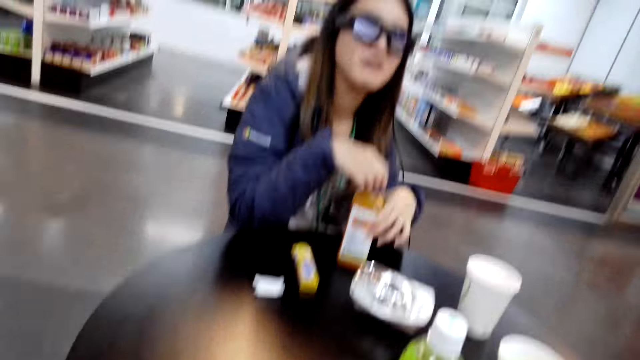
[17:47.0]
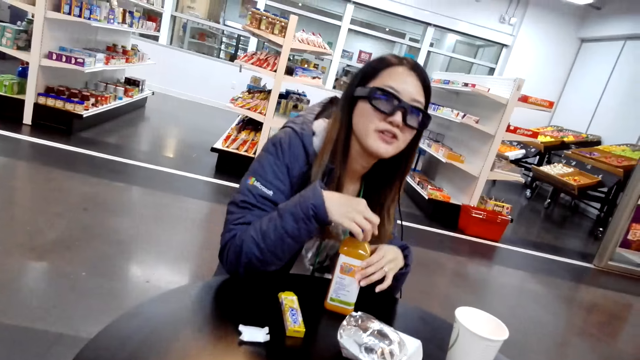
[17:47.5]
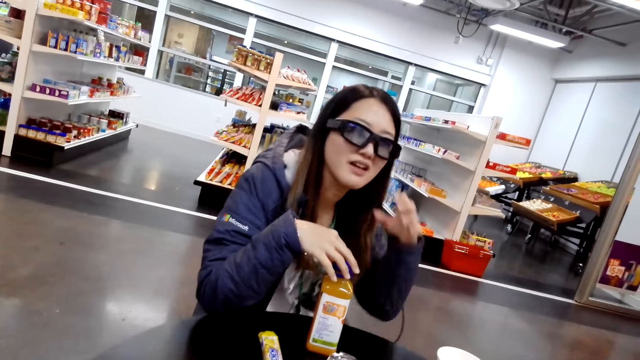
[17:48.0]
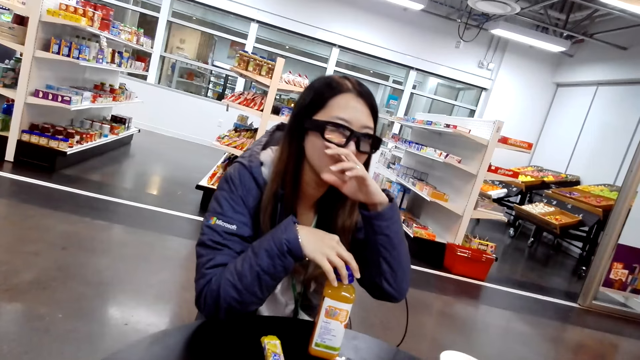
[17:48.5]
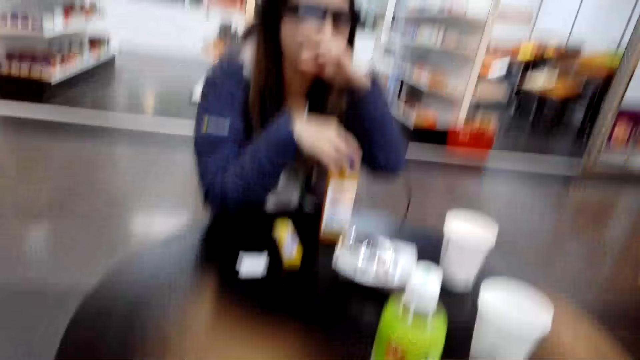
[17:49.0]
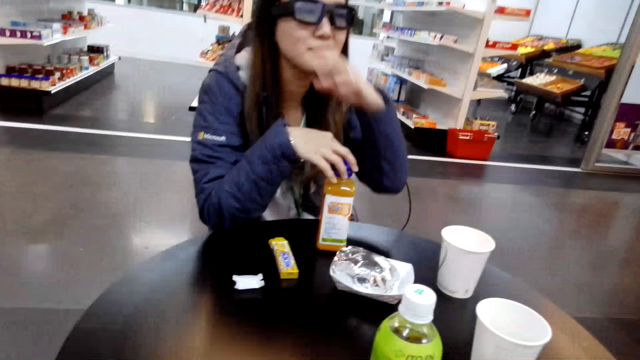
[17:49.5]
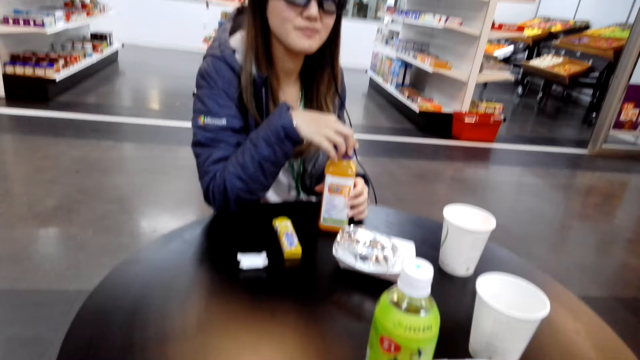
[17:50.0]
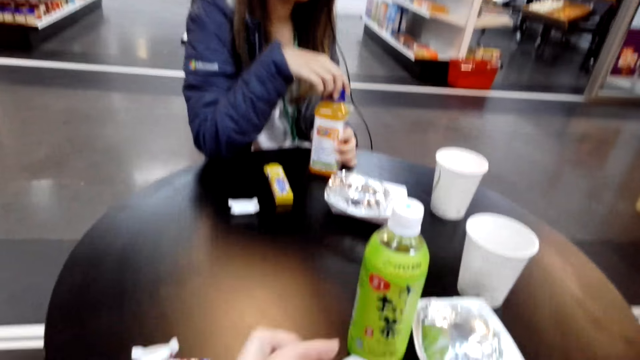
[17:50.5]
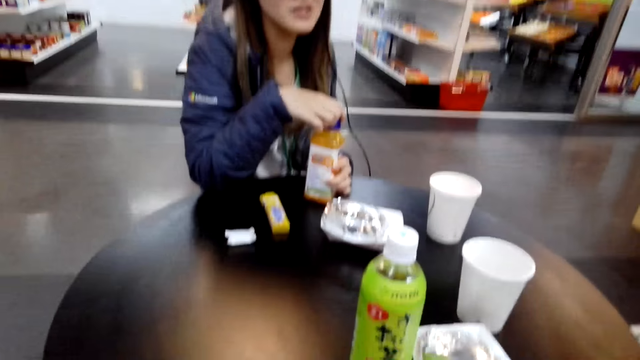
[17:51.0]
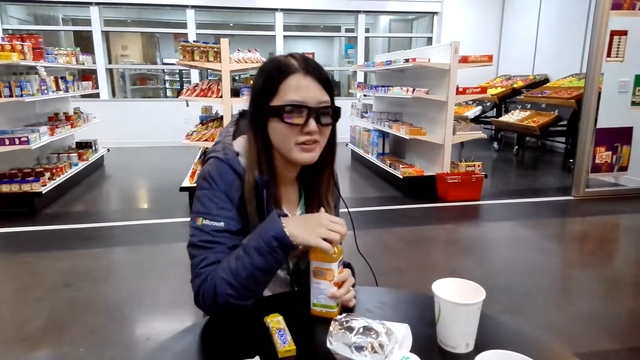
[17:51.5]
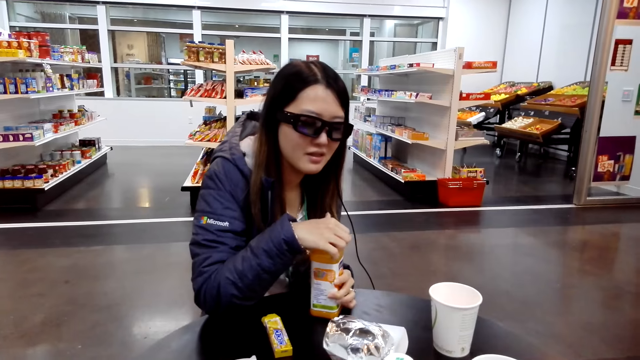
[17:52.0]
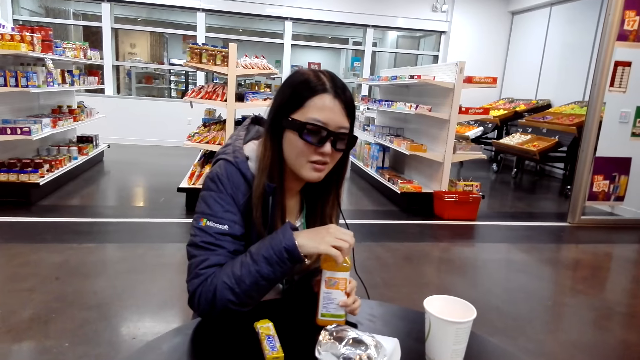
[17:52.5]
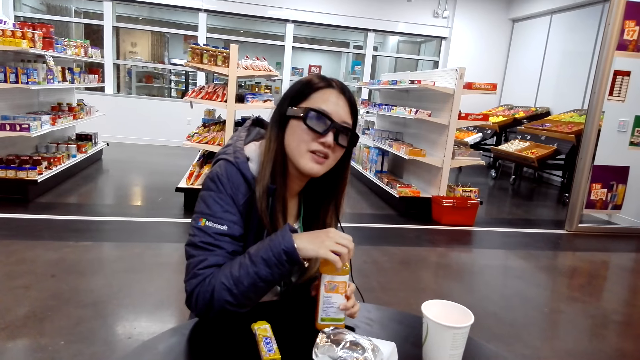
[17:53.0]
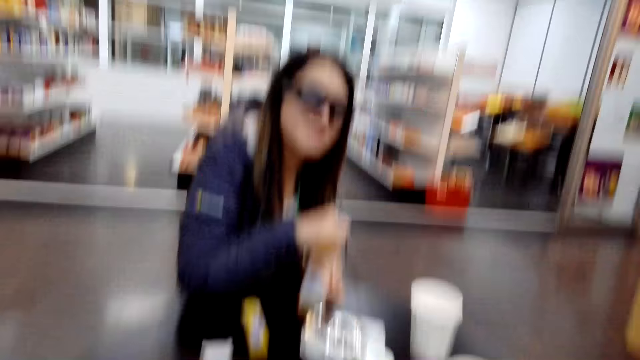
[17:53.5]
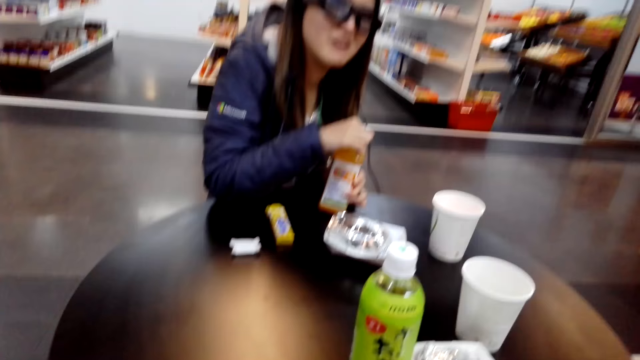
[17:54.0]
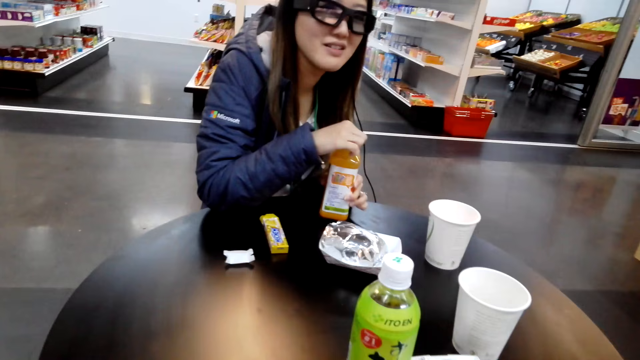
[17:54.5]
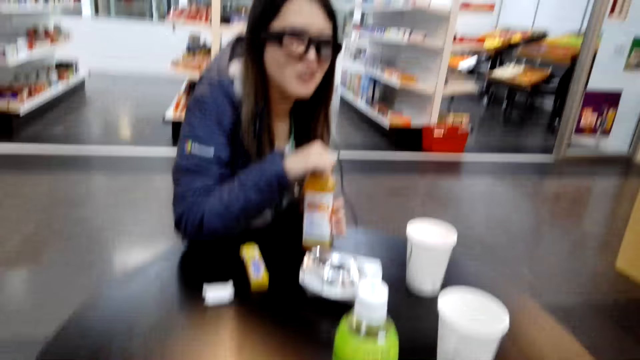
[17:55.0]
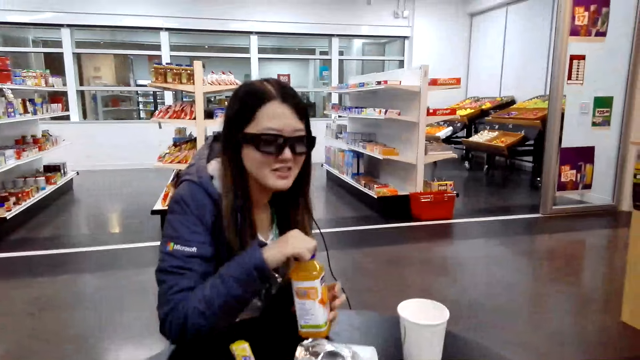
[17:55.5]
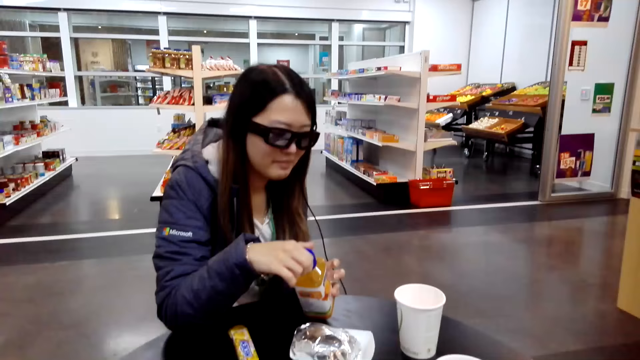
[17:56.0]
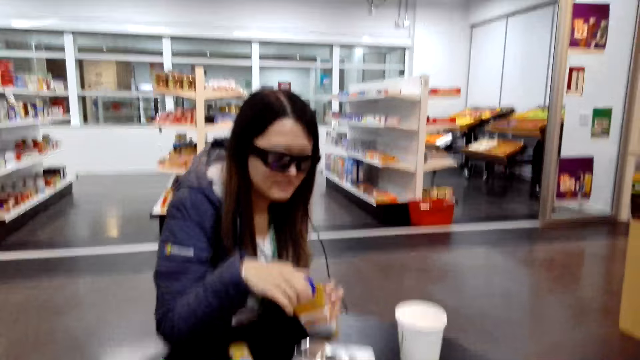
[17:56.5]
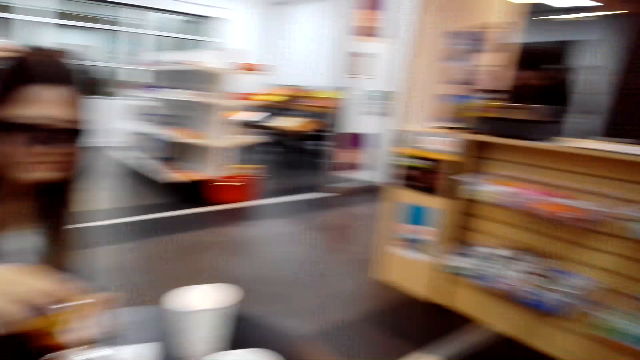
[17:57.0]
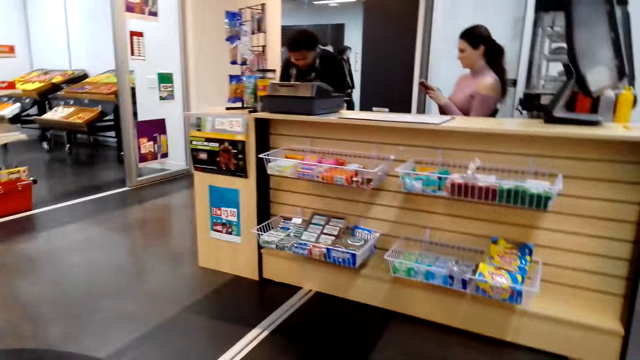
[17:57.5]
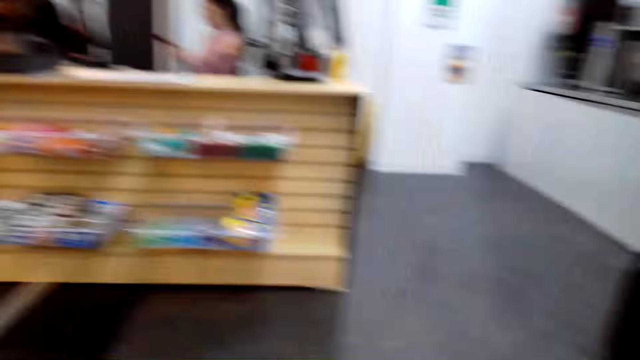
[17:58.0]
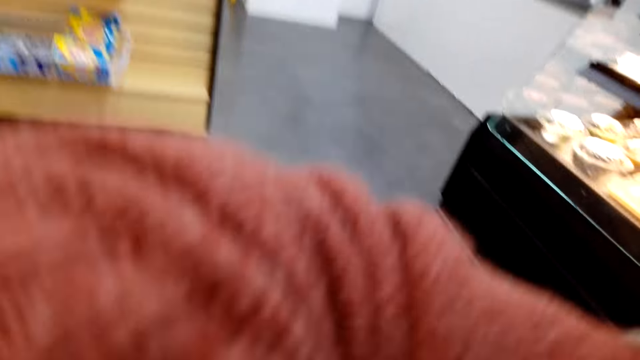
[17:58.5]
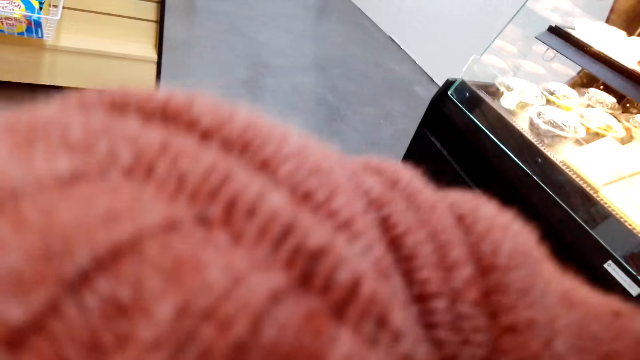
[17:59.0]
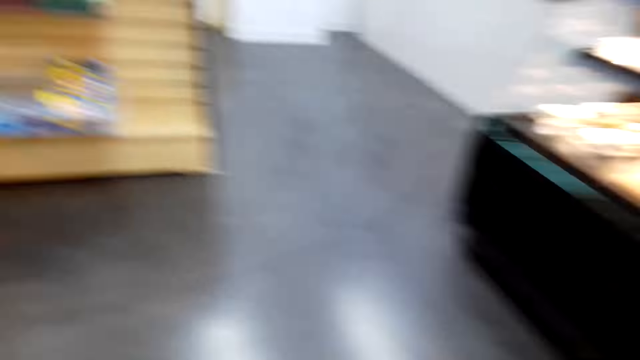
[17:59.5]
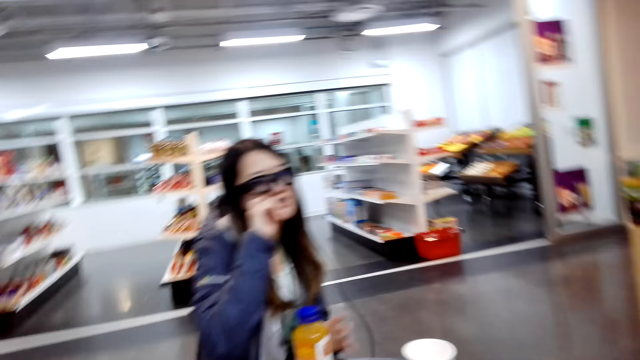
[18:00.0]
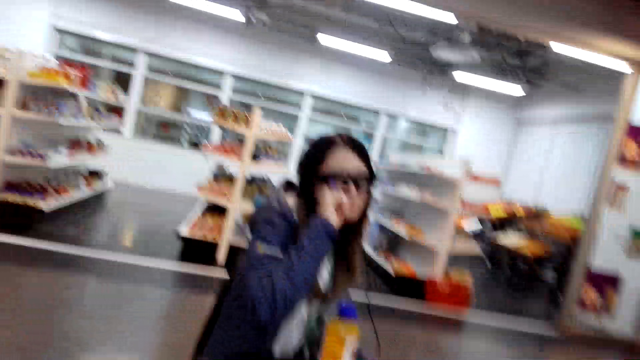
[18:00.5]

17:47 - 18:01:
The lady covers the bottle, speaks to the camera wearer and rubs her face. The camera wearer speaks to the lady. The lady holds the bottle on the table and speaks to the camera wearer. The camera wearer speaks to the lady. The lady speaks to the camera wearer. Another lady uses her phone at the counter. The camera wearer coughs.

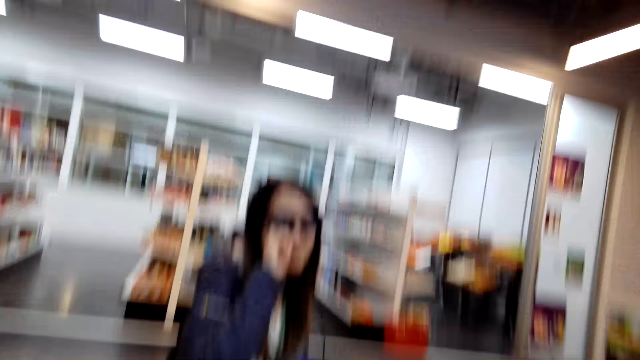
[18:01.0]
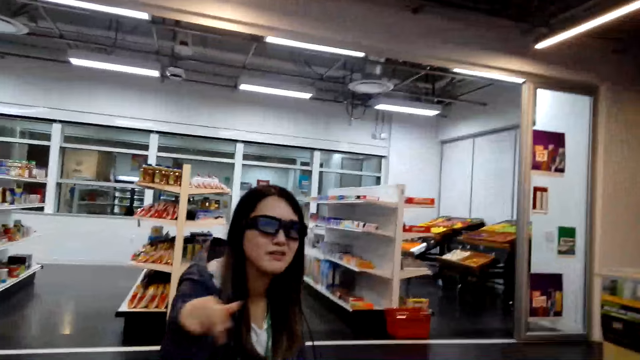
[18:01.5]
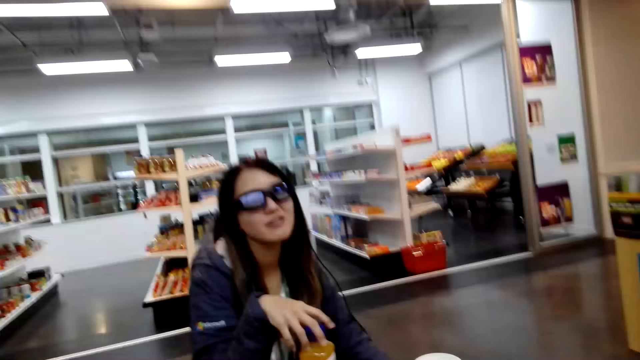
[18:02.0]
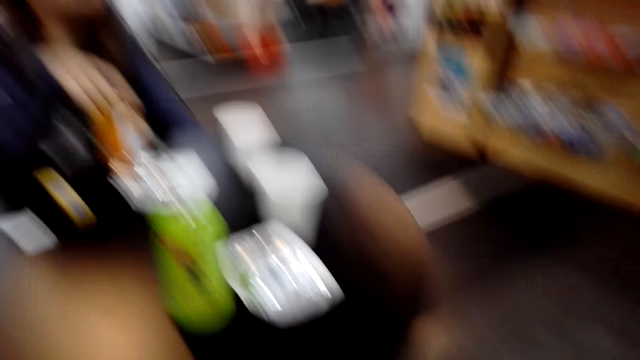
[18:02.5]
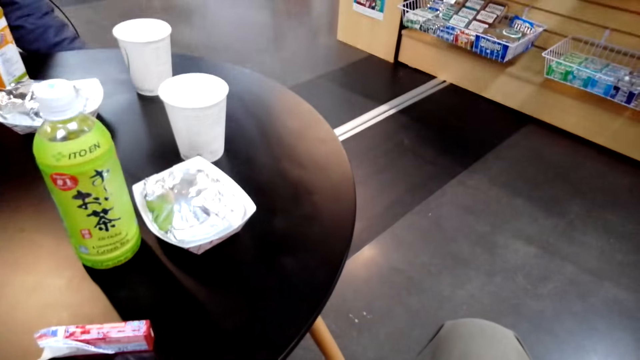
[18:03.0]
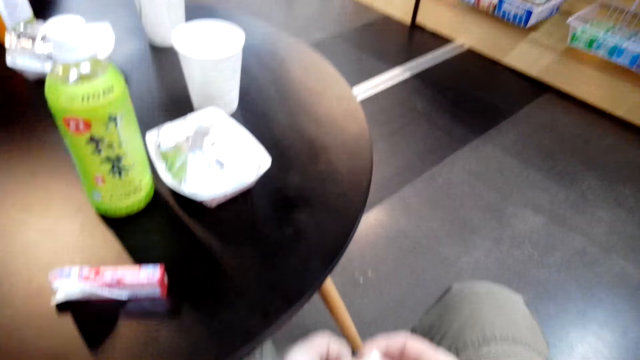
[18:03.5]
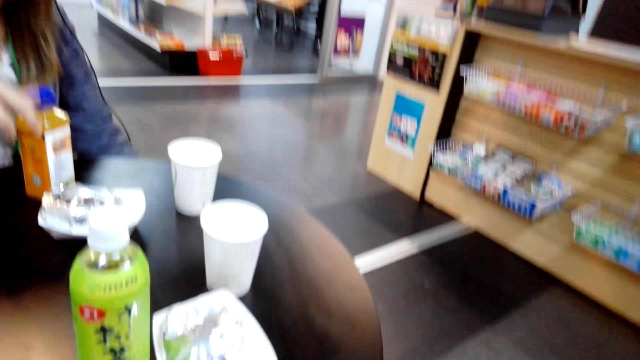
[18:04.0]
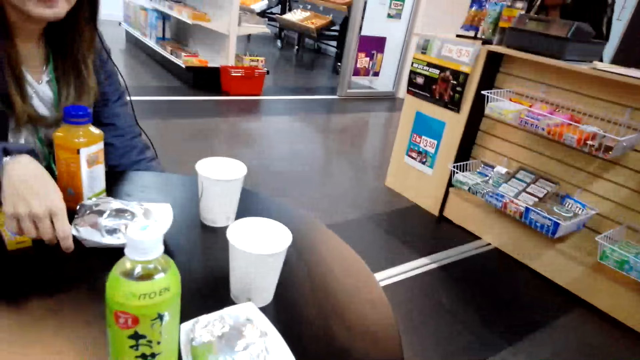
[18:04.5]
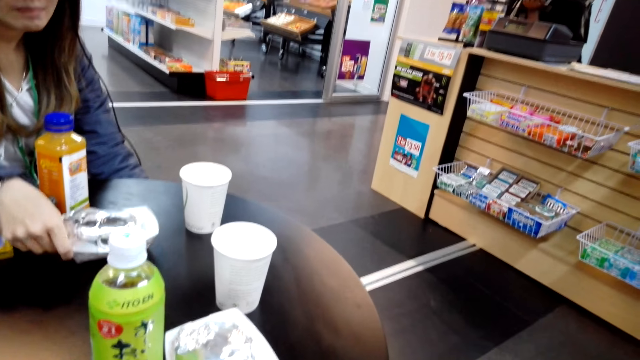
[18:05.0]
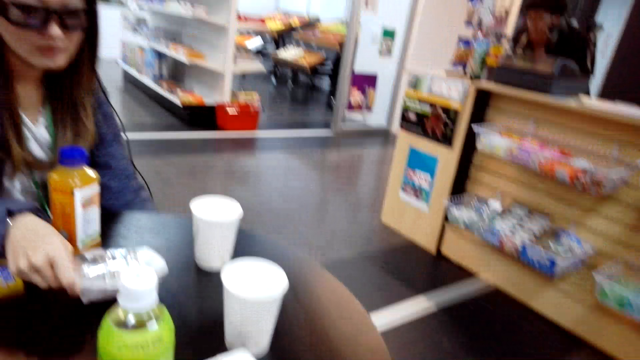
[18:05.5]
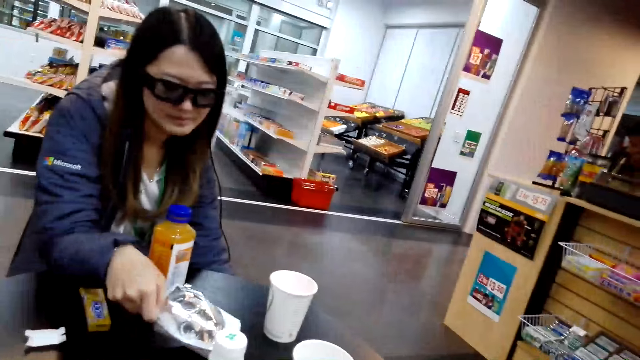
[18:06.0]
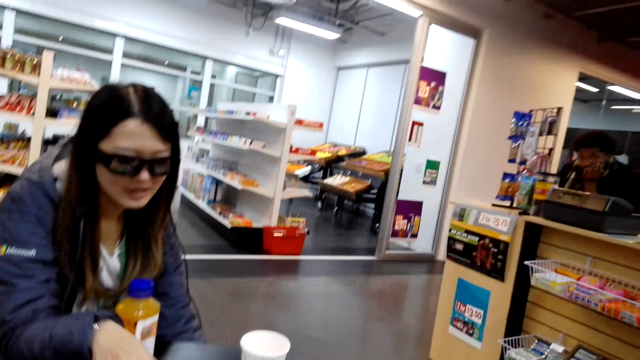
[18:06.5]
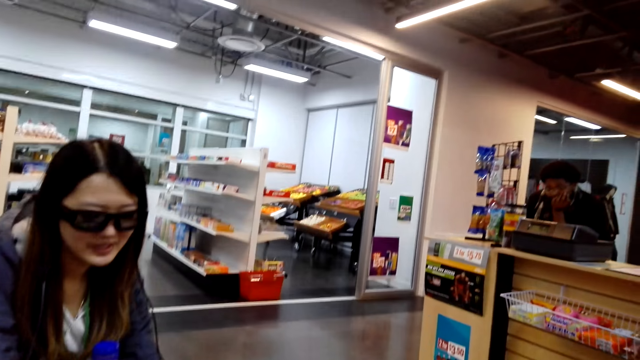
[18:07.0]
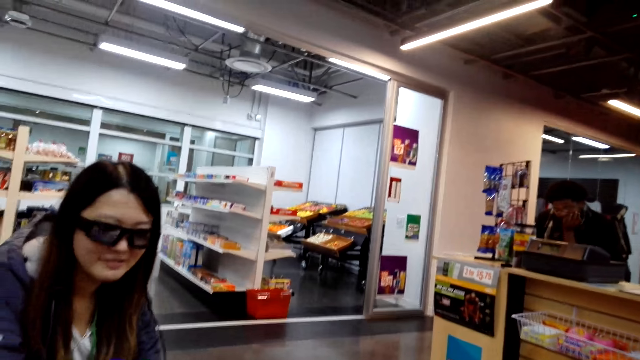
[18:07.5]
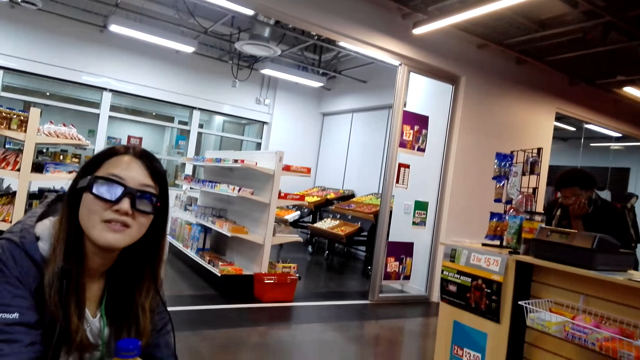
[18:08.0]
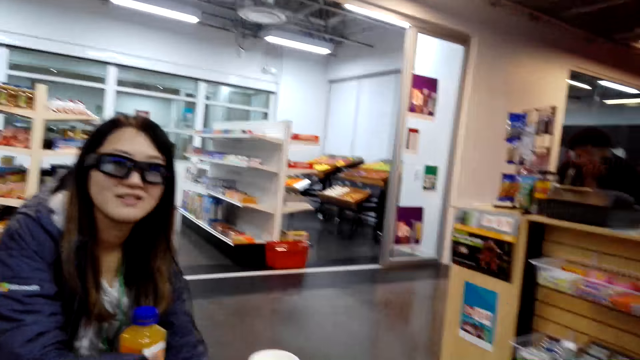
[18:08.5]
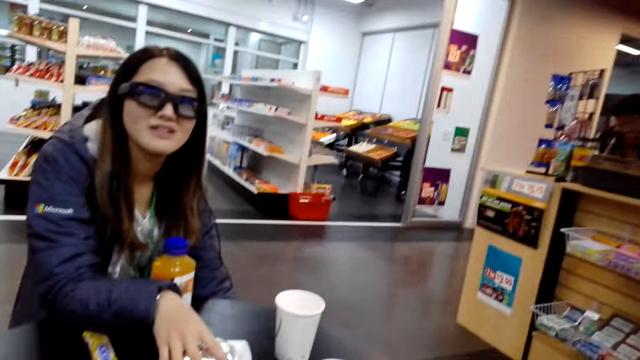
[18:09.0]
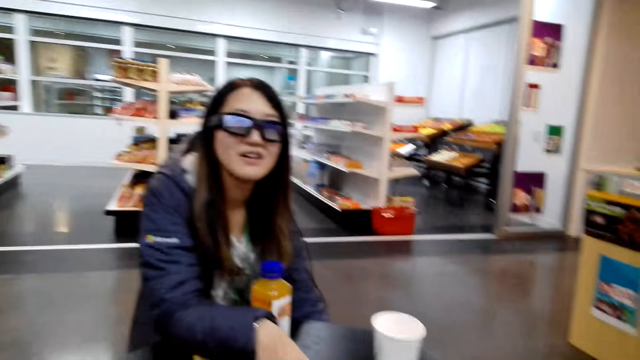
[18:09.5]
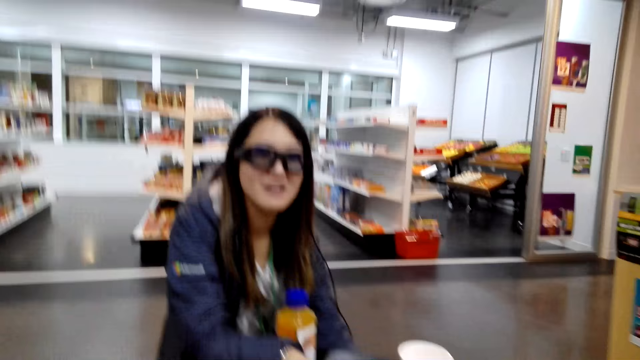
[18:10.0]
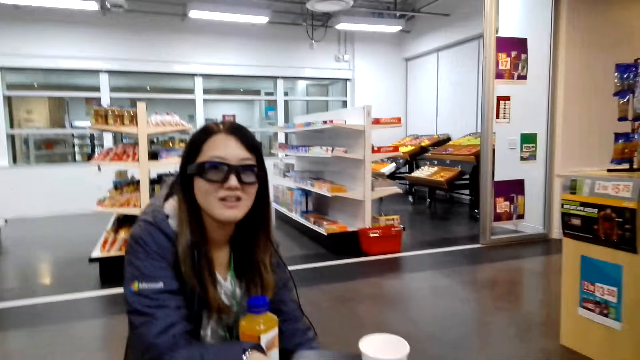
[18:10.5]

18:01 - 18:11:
The lady rubs her face, moves her hand and touches something on the table. The camera wearer speaks to the lady.
